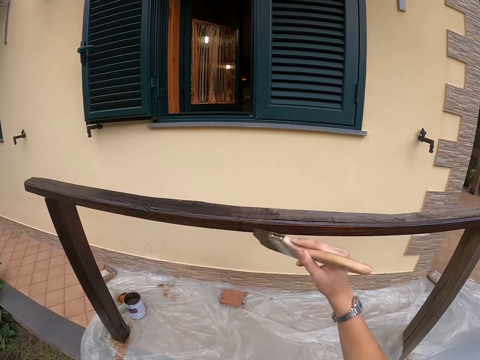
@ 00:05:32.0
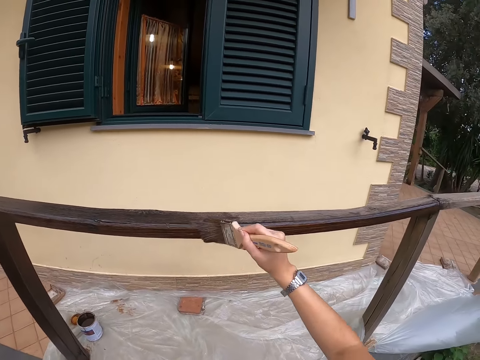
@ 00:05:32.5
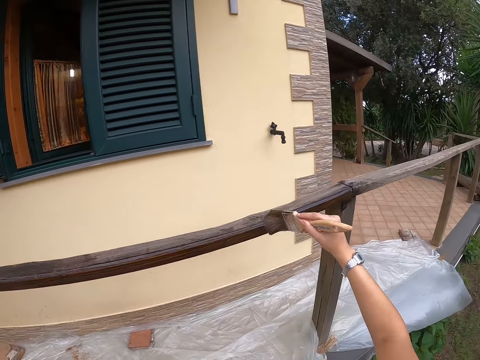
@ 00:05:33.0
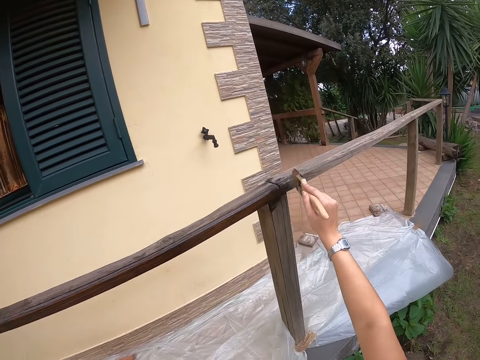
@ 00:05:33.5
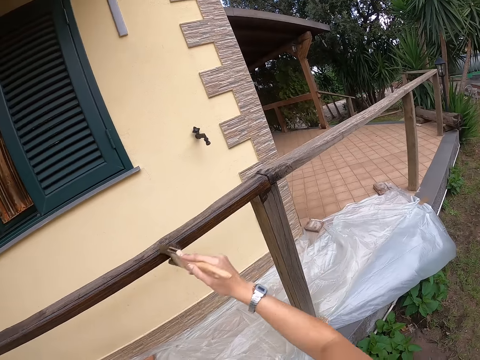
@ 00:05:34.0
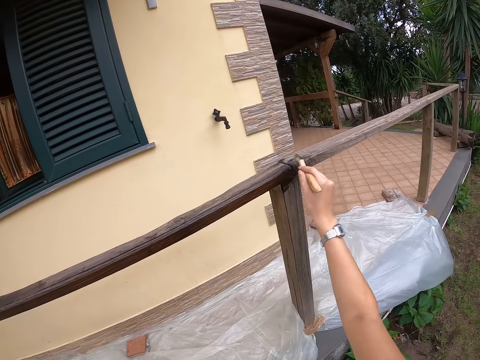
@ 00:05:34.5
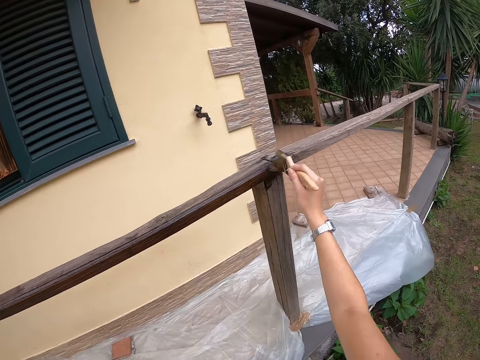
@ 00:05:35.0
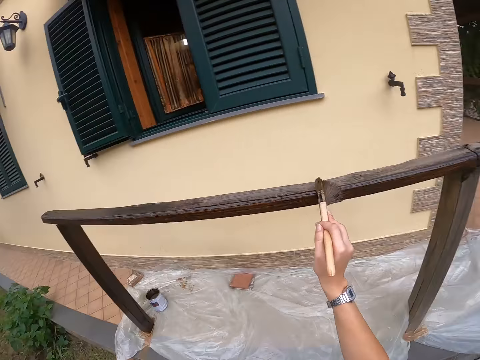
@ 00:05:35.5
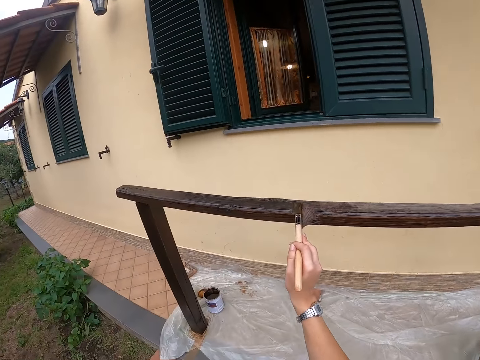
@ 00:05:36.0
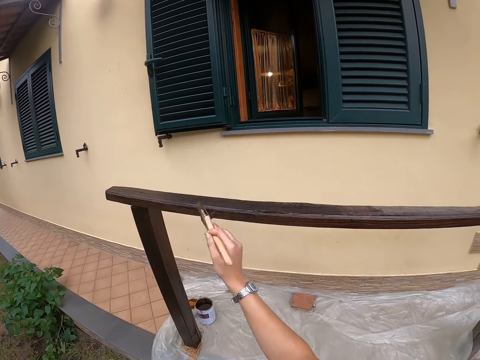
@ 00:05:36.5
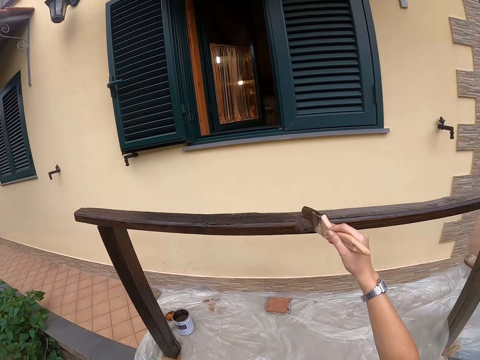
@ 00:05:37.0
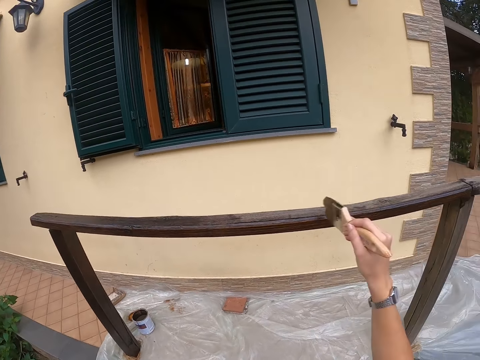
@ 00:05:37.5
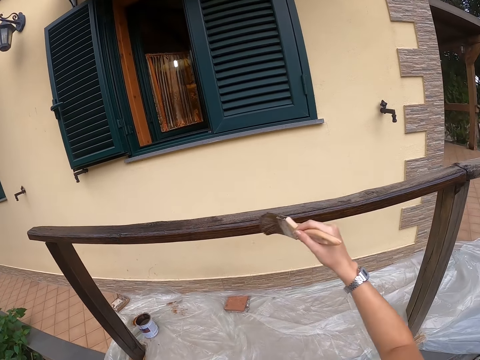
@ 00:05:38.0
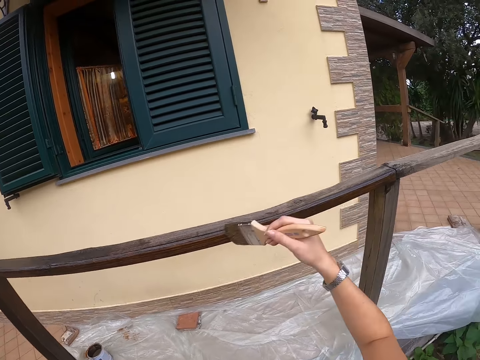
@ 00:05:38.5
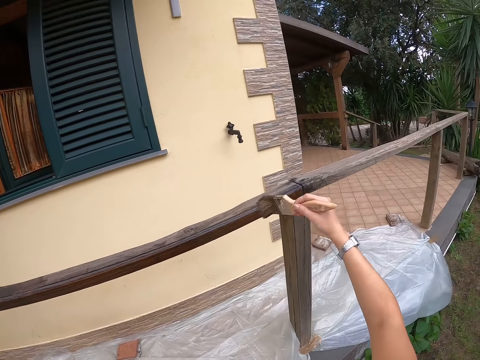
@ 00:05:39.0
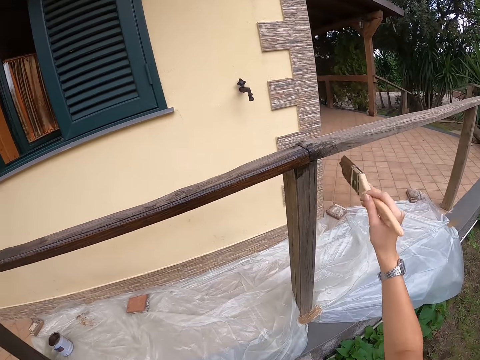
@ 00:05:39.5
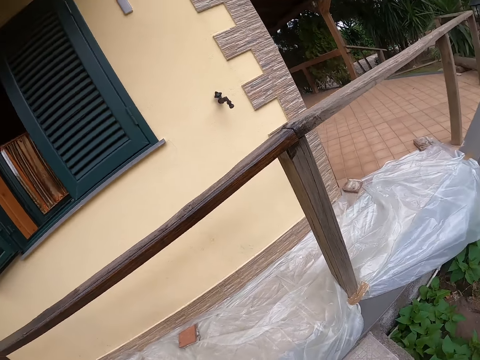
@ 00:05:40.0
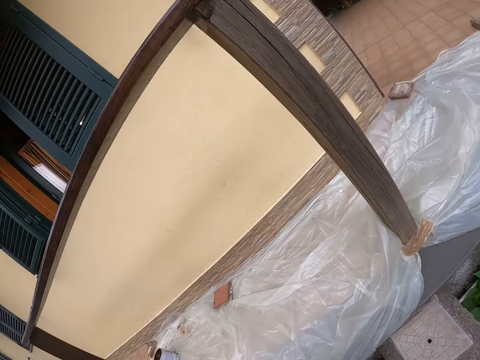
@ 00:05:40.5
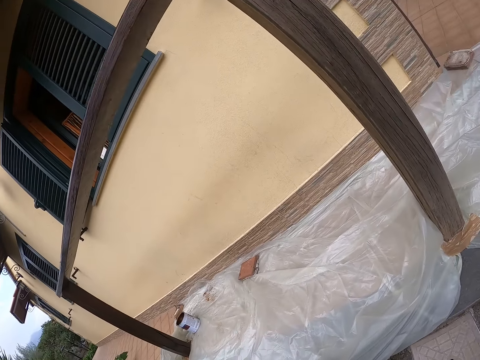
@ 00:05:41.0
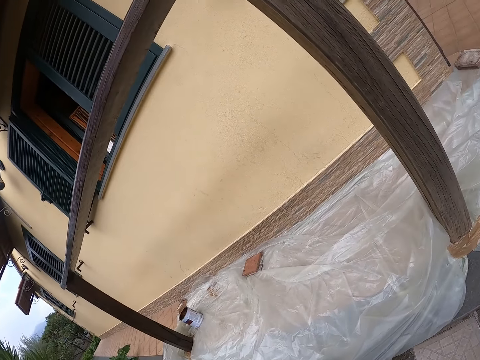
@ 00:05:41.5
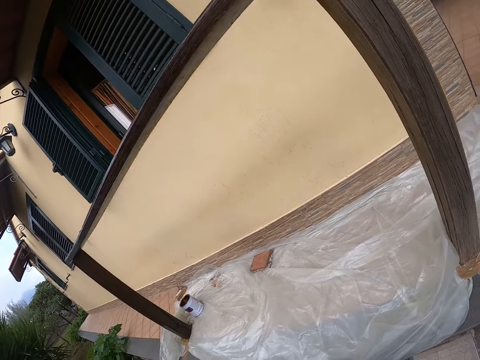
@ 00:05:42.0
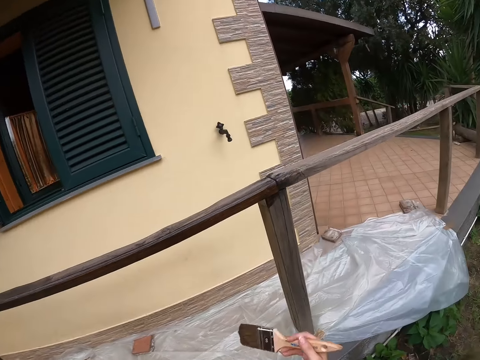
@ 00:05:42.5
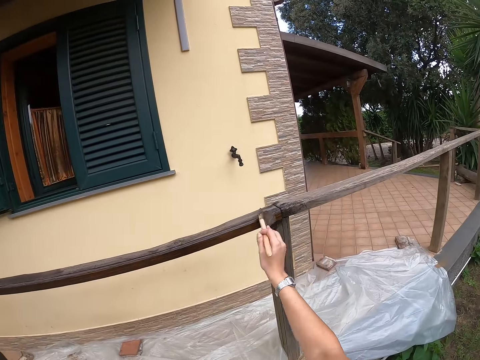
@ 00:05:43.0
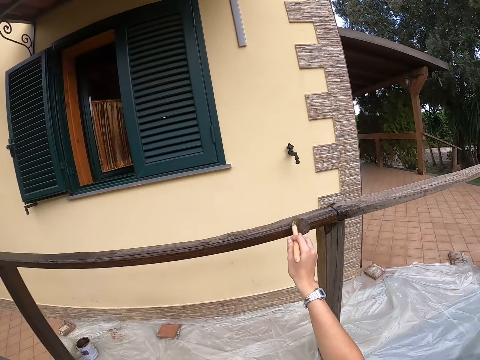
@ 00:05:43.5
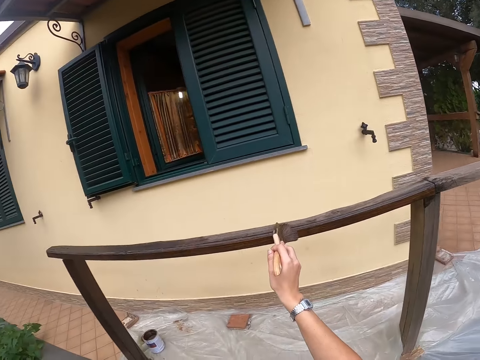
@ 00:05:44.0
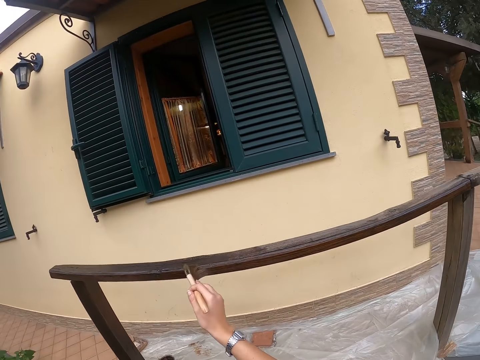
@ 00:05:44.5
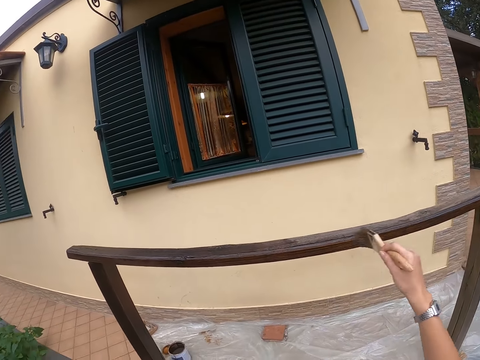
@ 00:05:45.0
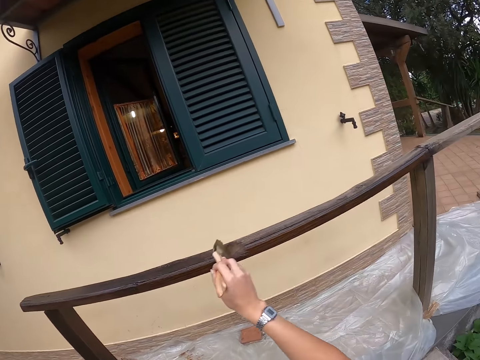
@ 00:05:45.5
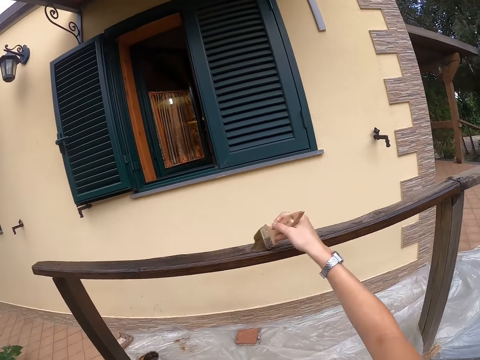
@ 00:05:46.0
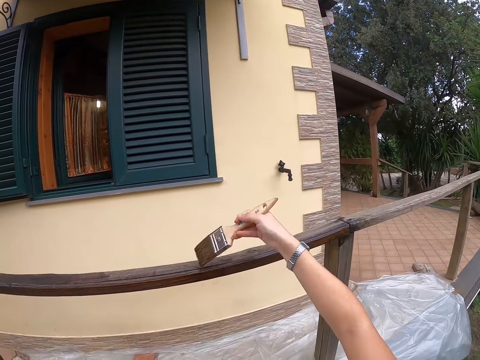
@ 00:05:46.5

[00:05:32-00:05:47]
The camera wearer stops painting the handrail. They paint the handrail.

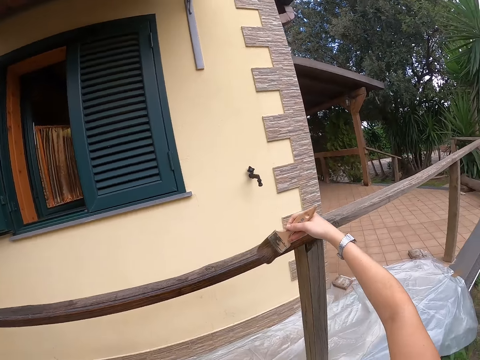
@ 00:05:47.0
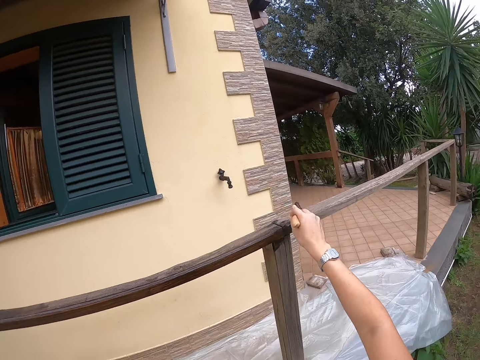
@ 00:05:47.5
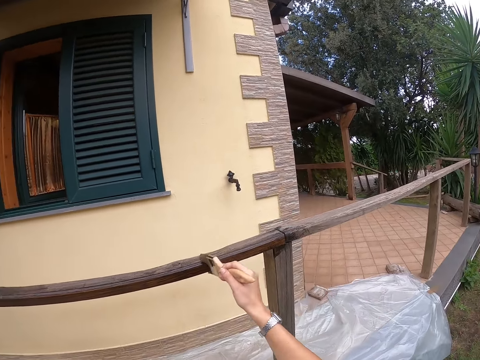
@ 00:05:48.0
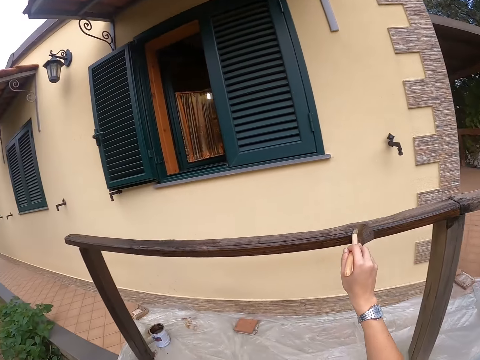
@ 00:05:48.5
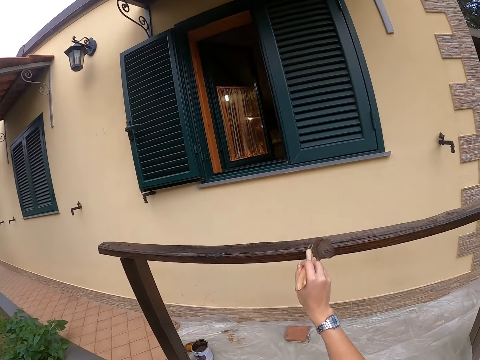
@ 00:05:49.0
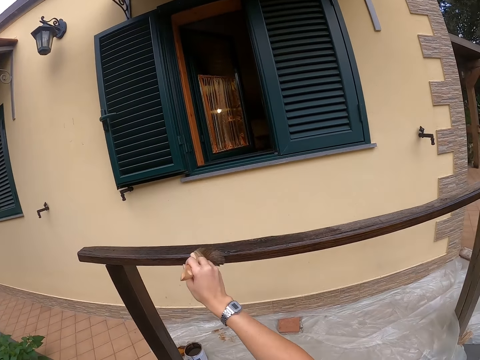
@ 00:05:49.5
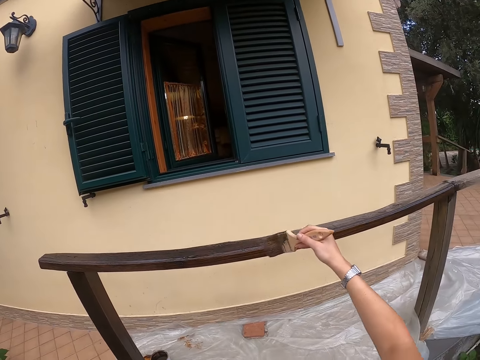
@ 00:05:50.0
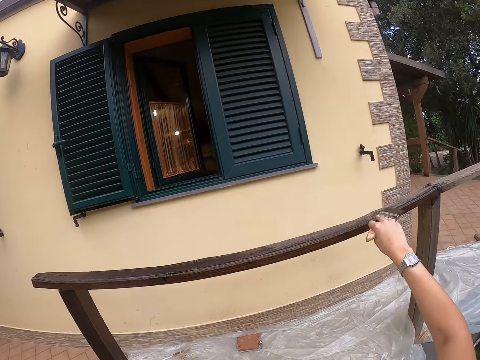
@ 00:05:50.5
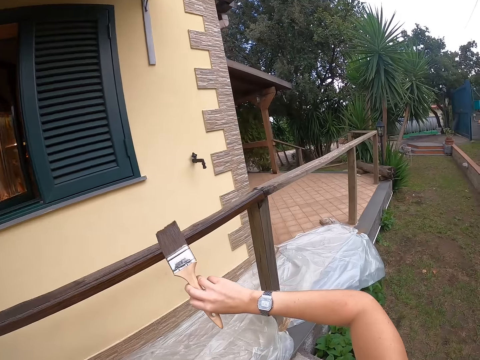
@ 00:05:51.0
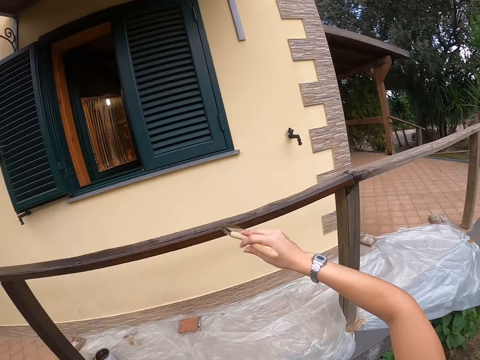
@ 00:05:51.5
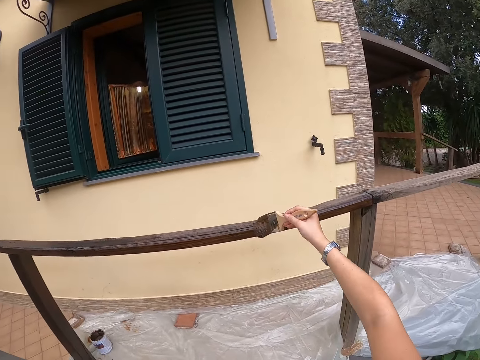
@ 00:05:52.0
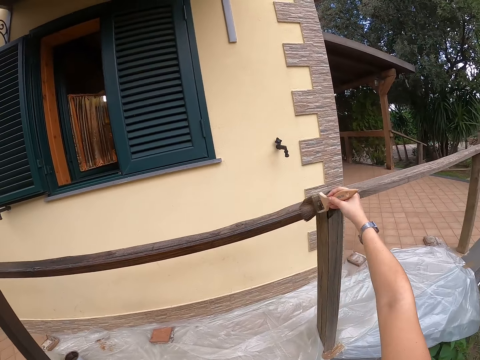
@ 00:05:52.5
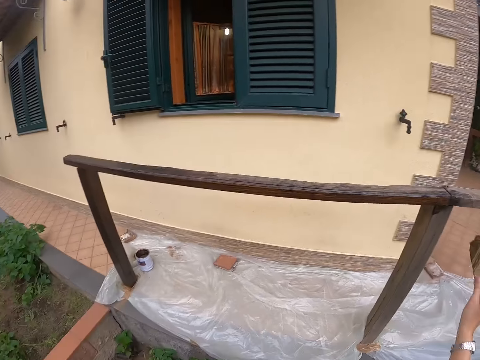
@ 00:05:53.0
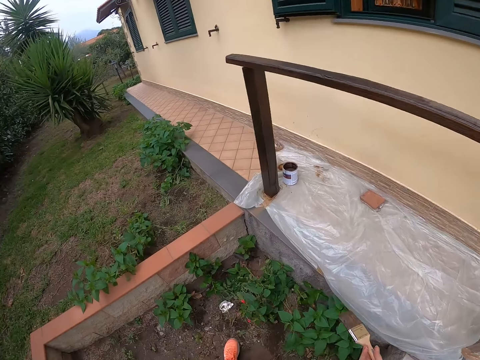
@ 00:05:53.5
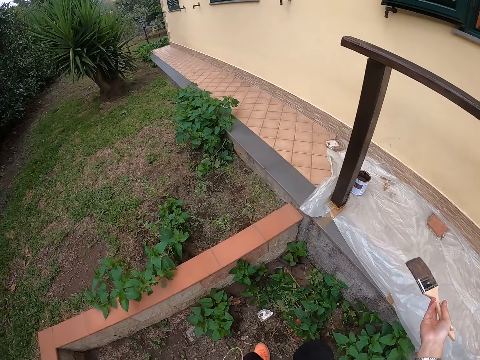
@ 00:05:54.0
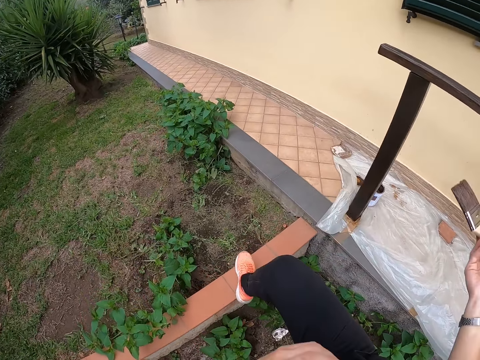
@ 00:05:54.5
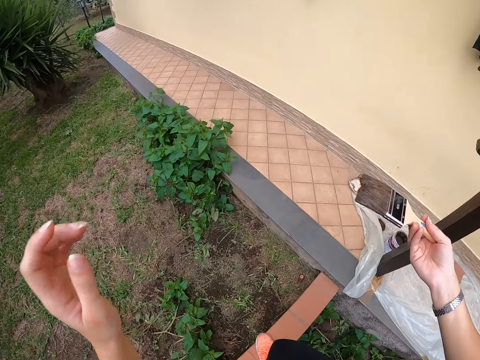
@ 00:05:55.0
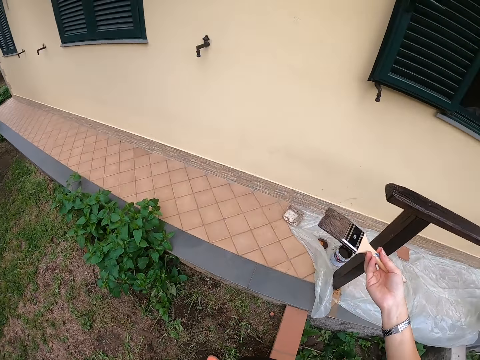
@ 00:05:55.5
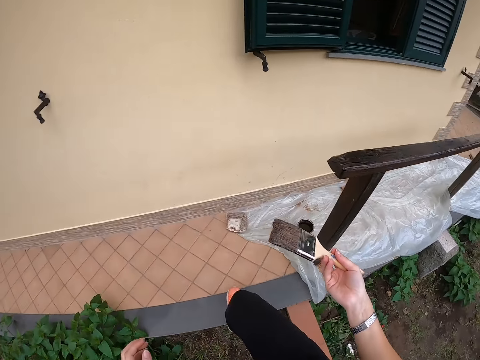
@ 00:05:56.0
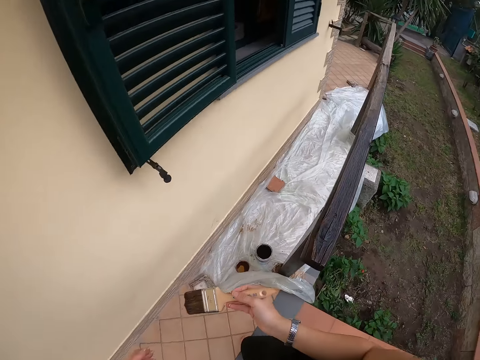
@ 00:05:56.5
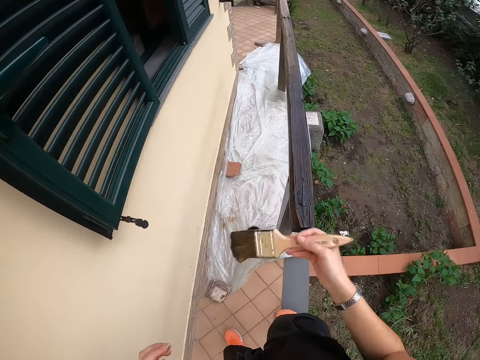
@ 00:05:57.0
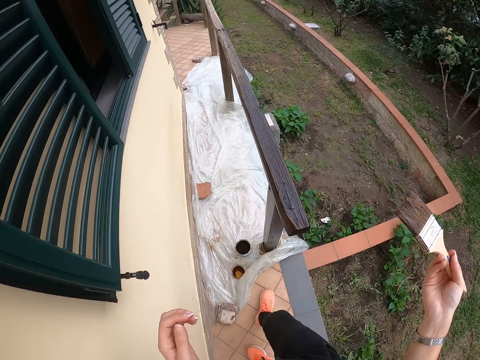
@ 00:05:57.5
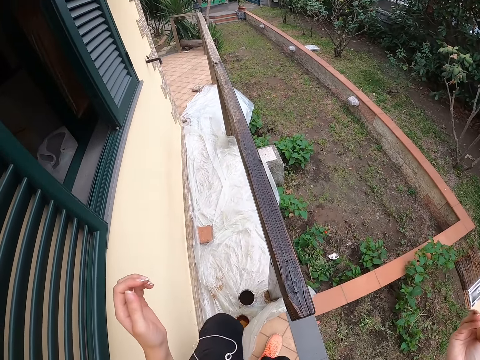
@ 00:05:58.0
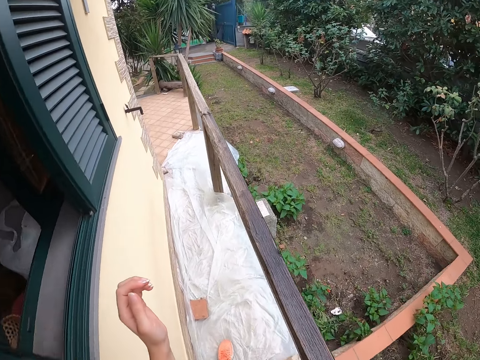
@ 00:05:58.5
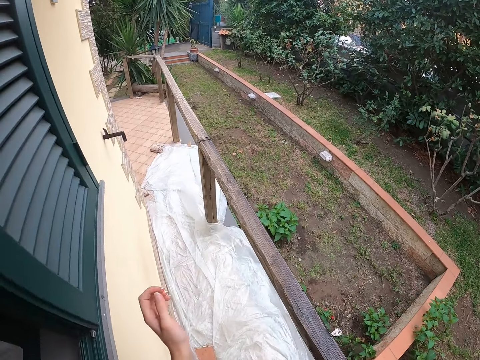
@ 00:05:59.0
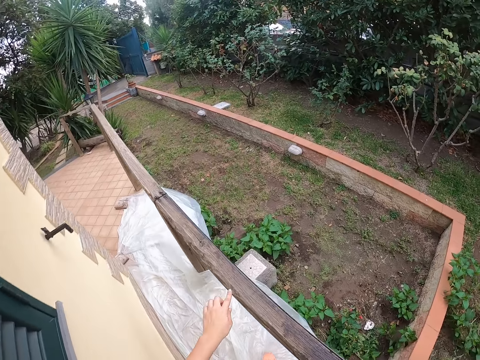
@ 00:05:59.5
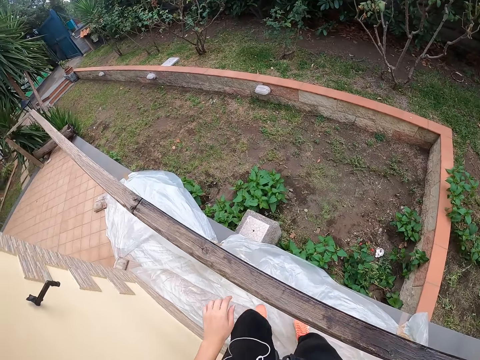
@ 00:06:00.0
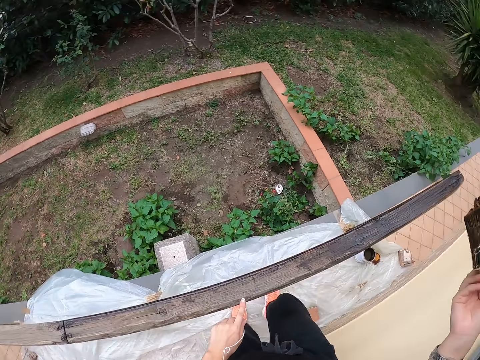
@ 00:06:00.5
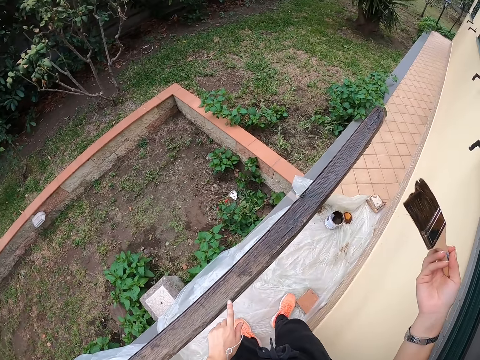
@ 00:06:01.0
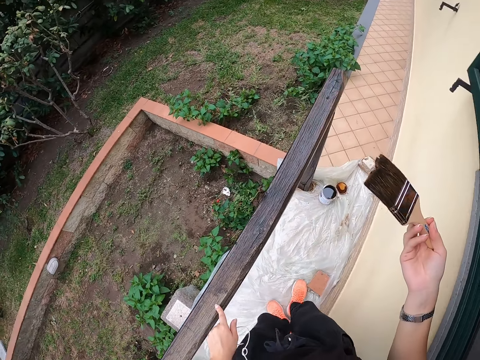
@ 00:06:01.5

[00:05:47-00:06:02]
The camera wearer watches the hand watch. She paints the handrail and walks around the compound. She climbs the corridor where the wooden railing is mounted. She puts her left hand on the wooden railing.
